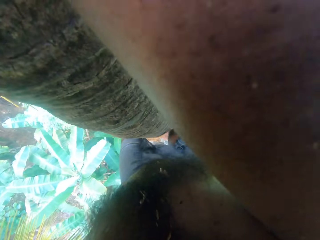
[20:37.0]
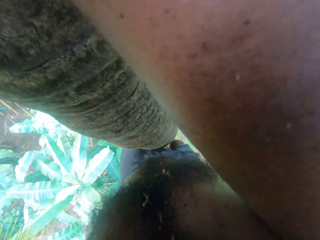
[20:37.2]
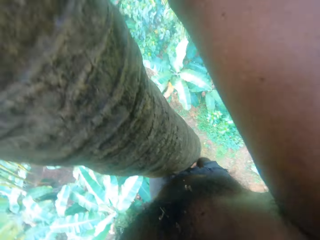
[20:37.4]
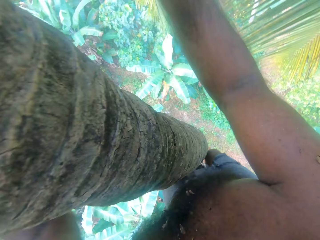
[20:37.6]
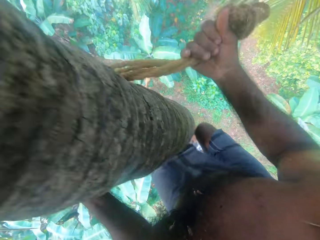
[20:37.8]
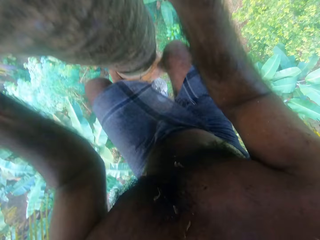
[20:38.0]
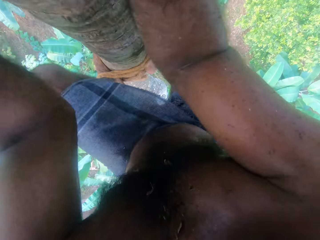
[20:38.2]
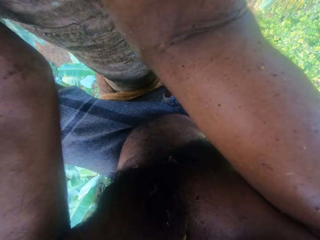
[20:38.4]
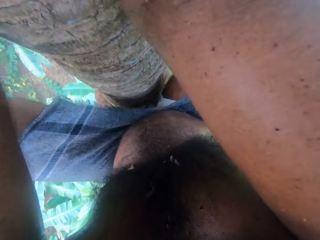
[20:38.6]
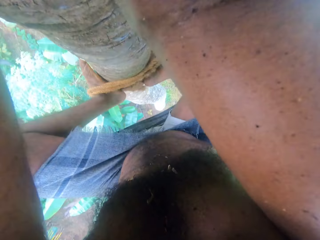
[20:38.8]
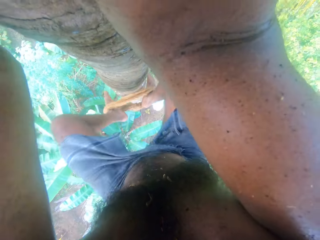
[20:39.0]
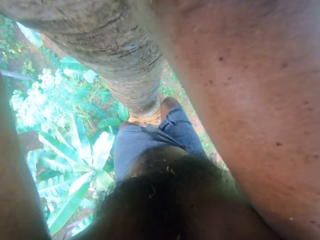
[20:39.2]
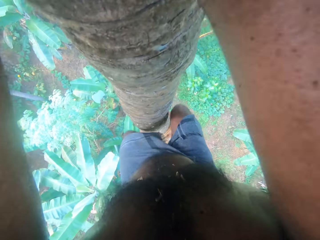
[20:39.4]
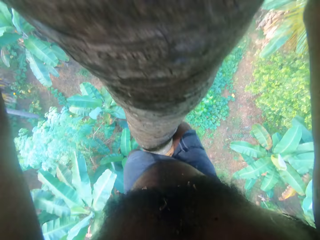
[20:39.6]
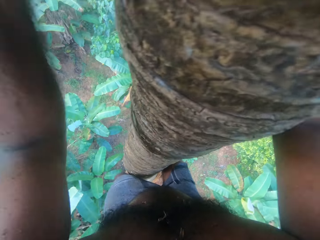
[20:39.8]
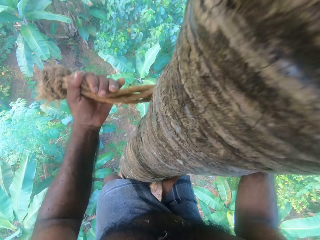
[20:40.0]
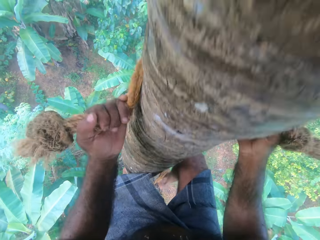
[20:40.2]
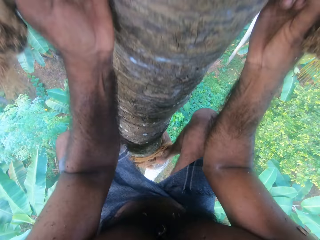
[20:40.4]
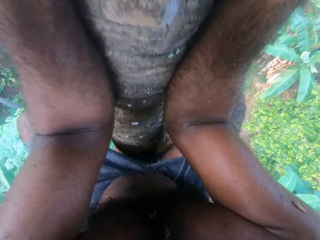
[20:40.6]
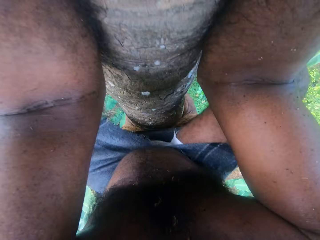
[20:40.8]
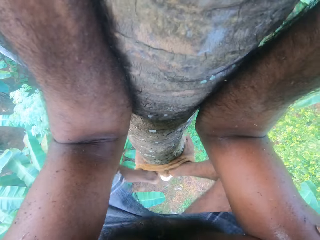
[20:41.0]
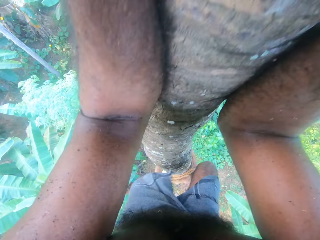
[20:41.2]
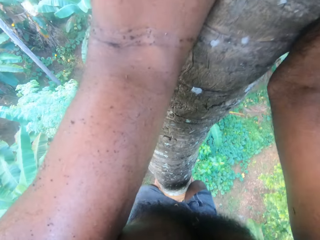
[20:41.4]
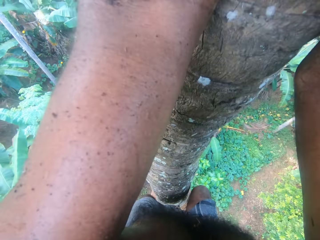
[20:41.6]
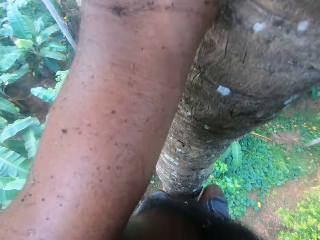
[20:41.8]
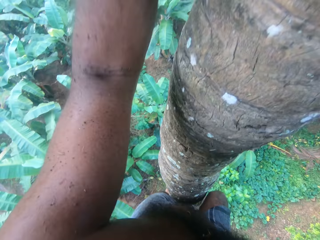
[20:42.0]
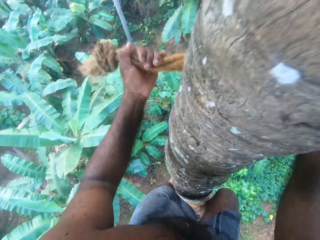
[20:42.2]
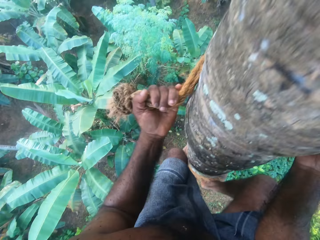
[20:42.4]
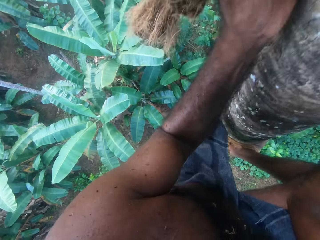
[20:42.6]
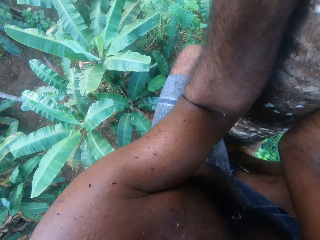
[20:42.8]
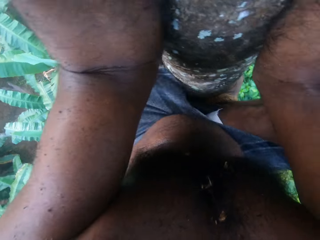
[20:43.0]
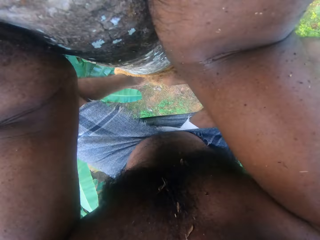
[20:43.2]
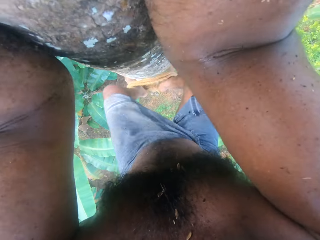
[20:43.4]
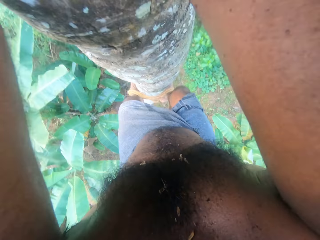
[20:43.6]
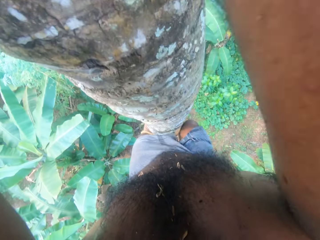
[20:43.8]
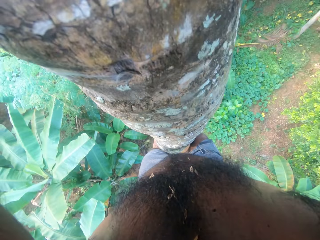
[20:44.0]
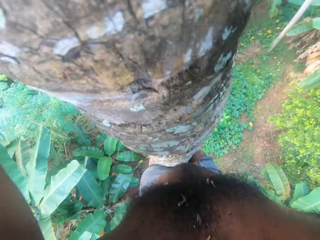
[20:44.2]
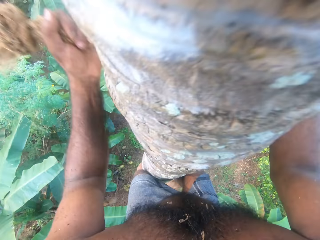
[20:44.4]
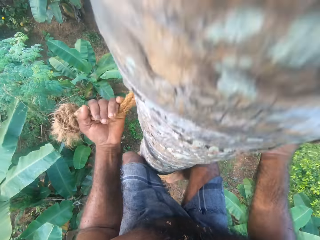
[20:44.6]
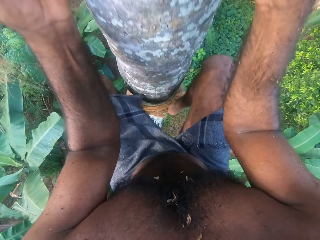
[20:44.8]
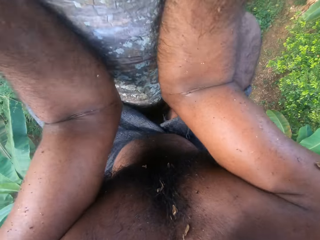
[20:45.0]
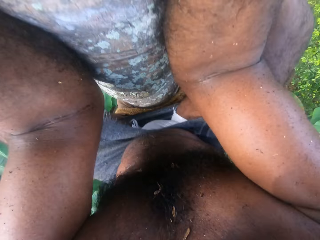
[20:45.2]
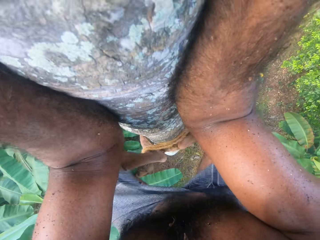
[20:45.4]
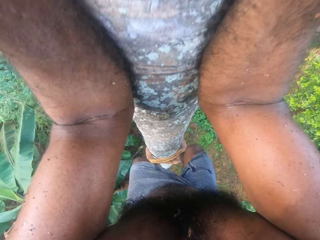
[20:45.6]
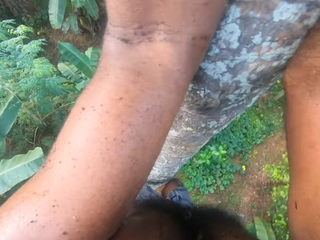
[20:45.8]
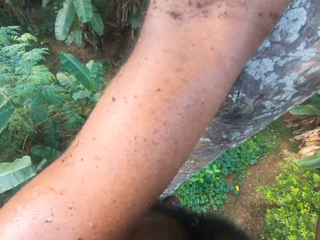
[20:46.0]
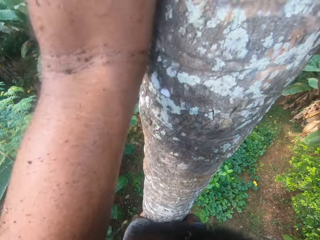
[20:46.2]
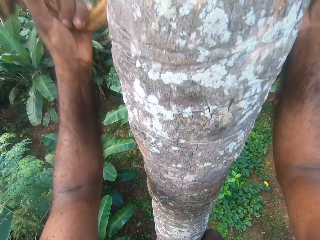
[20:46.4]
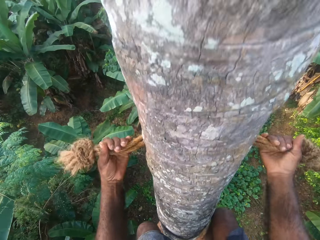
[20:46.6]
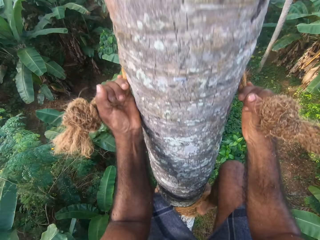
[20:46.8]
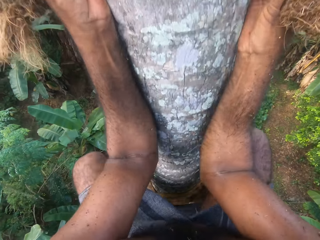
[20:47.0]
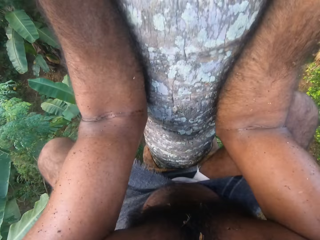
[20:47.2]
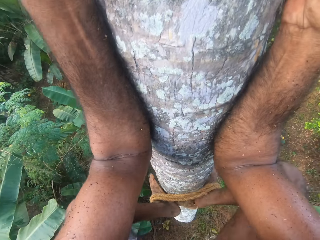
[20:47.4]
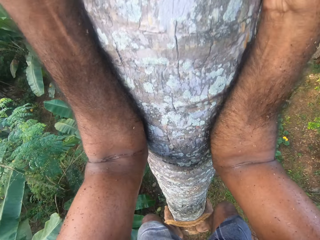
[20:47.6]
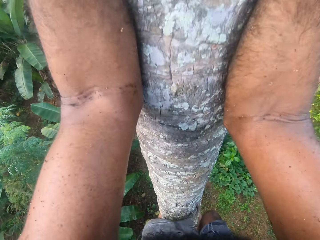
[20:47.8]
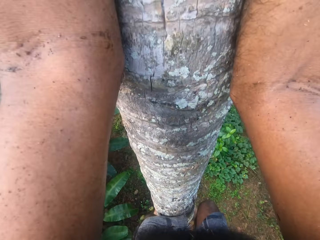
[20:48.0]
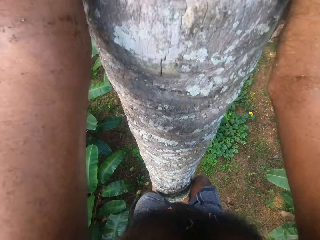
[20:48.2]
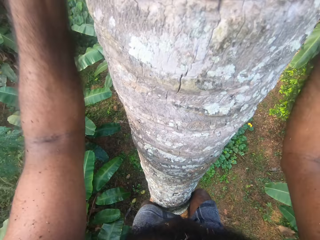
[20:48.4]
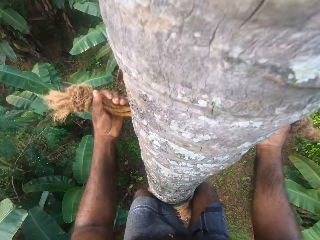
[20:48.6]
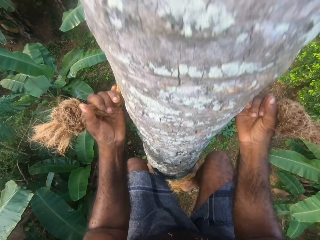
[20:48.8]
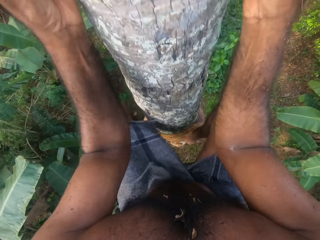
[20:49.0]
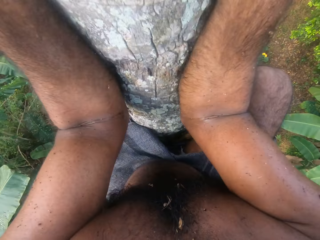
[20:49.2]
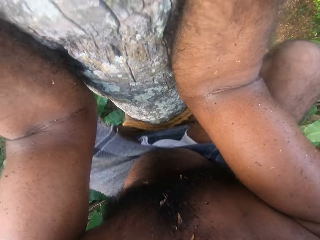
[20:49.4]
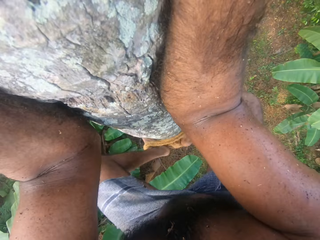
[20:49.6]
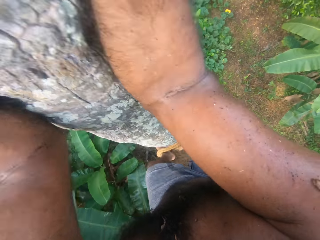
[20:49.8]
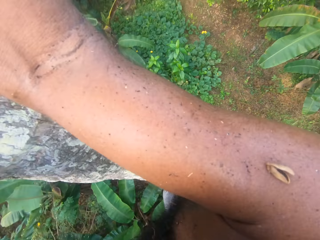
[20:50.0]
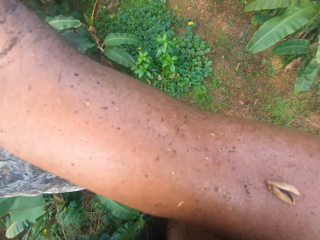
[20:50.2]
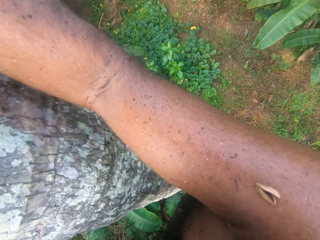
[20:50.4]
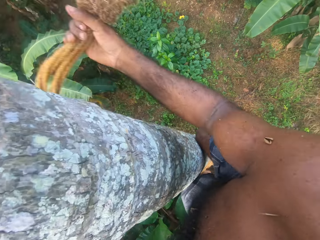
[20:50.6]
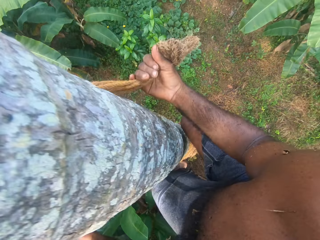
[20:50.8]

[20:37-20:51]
The camera wearer lowers his legs. He lowers his hands. He lowers his legs. He climbs down a coconut tree. He lowers his legs. He looks at the ground. He lowers his hands. He looks at smaller trees. He climbs down the coconut tree.

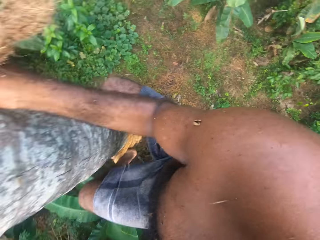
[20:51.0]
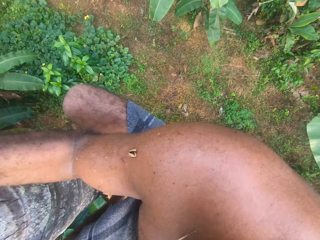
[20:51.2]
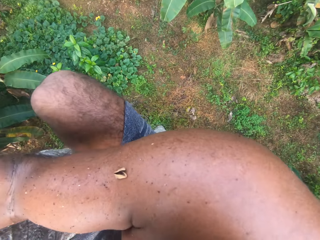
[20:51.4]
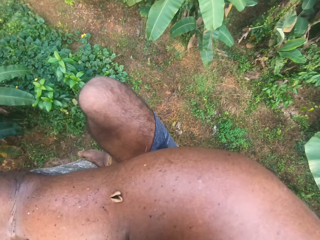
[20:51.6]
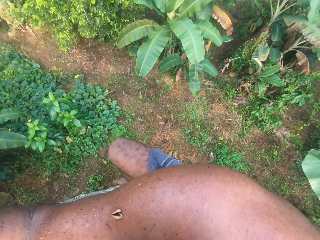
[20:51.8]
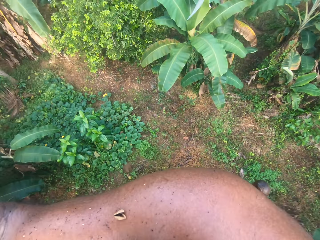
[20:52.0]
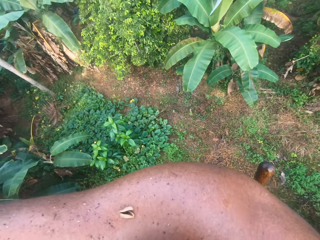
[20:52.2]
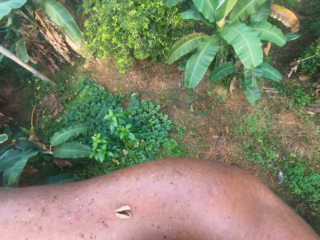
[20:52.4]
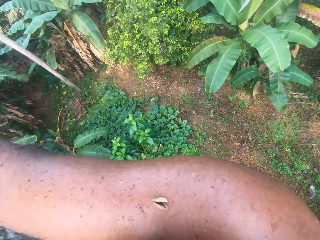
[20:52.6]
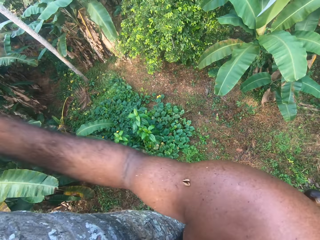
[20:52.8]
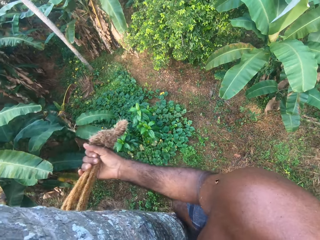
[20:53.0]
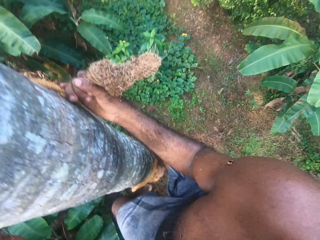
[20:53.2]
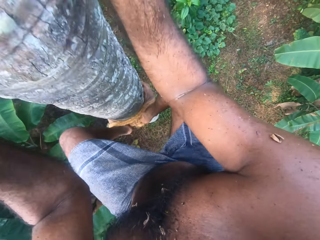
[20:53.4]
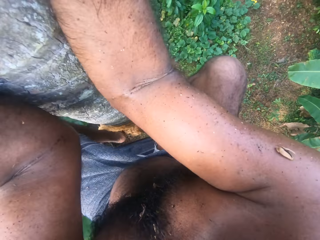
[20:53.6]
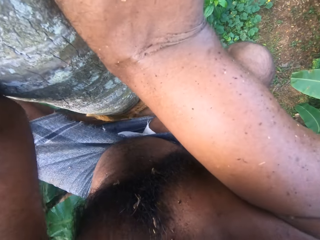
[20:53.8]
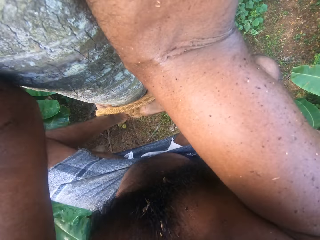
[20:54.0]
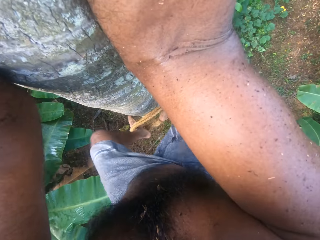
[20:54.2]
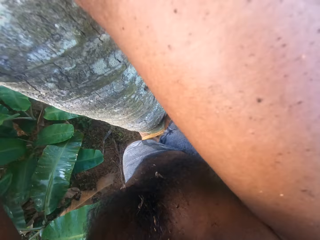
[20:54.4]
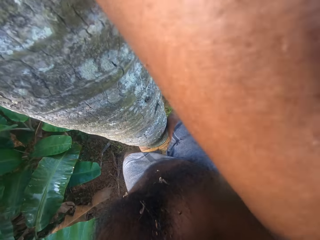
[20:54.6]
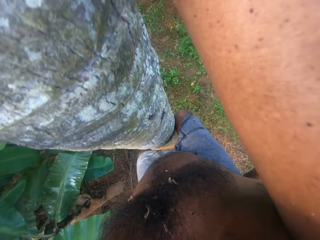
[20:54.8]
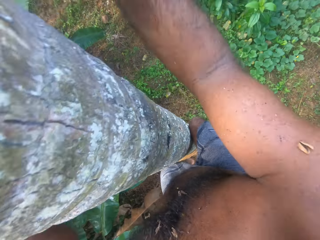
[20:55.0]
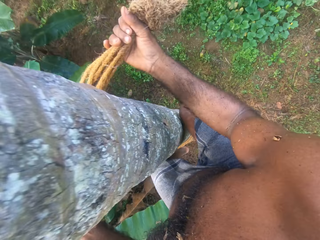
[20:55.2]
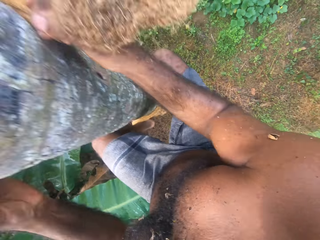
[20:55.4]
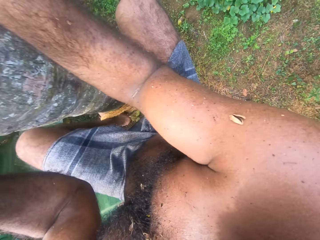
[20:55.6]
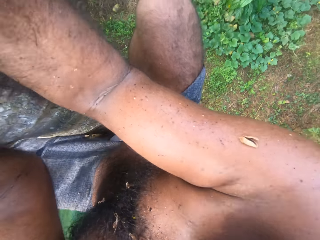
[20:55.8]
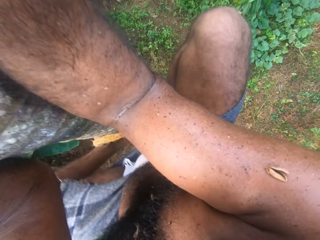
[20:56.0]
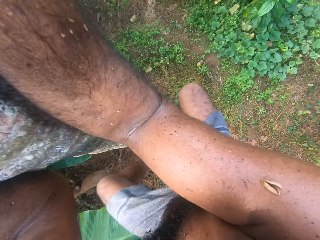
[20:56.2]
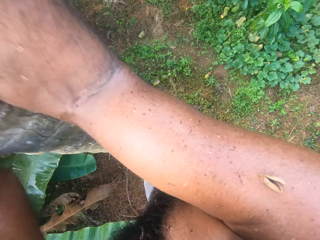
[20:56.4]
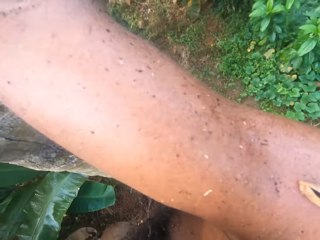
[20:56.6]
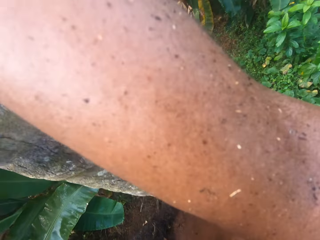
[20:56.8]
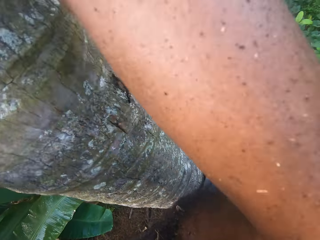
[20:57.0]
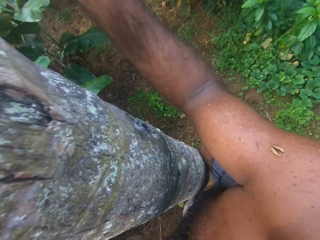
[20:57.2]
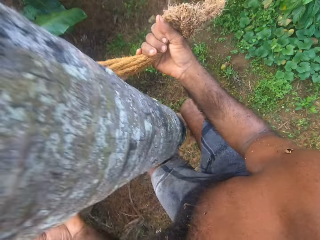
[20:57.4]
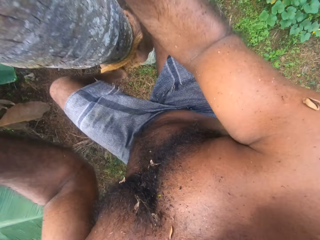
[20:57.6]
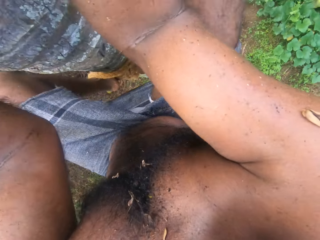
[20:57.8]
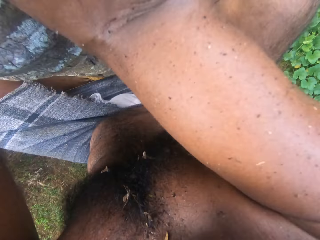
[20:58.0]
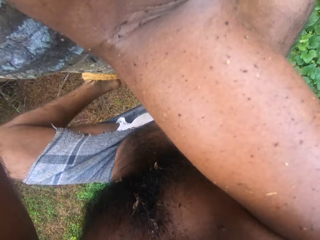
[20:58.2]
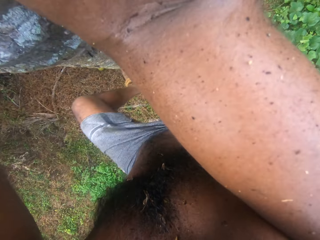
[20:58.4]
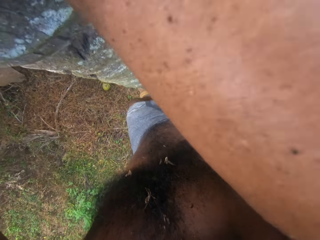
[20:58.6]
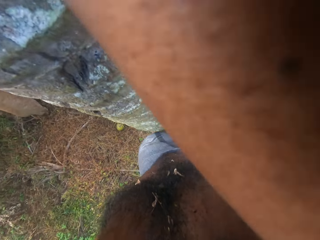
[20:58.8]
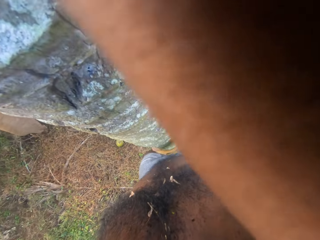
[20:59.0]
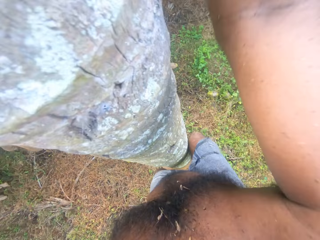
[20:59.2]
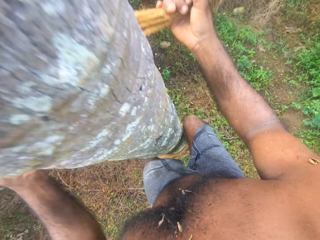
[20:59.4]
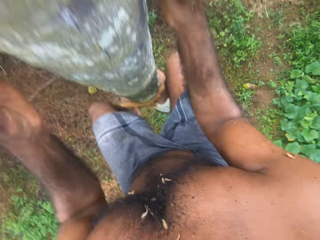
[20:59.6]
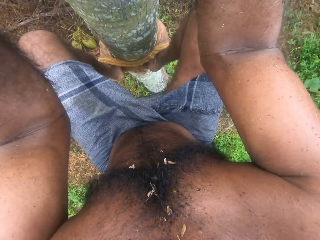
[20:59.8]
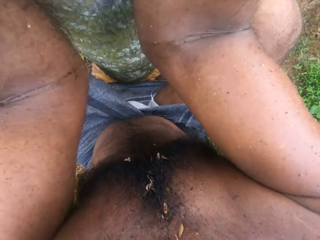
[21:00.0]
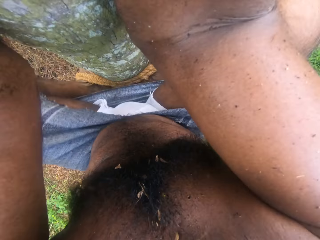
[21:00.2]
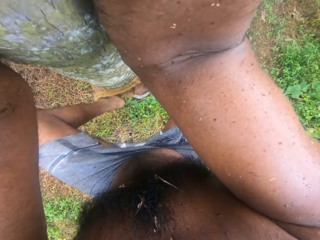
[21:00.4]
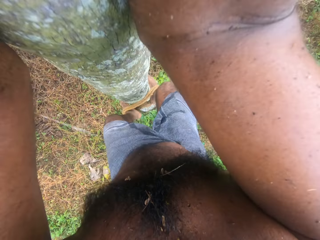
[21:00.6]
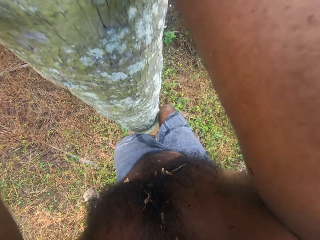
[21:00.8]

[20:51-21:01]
The camera wearer holds a rope. He lowers his legs. He lowers his hands. He climbs down a coconut tree. He folds his legs. He moves his hands.
